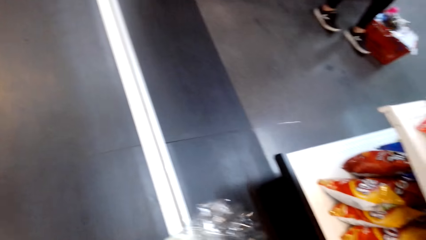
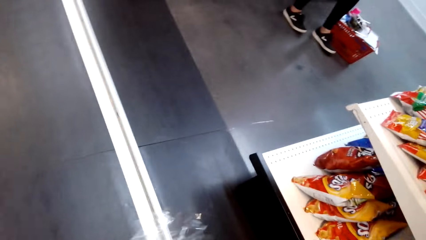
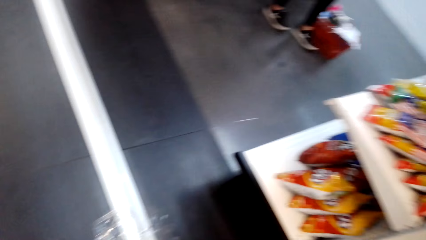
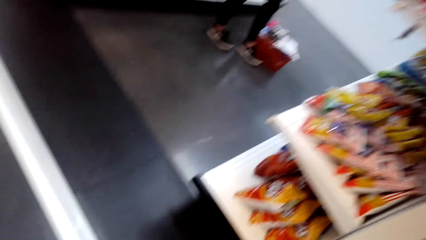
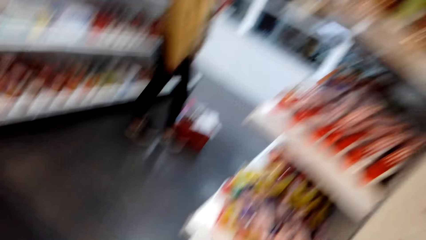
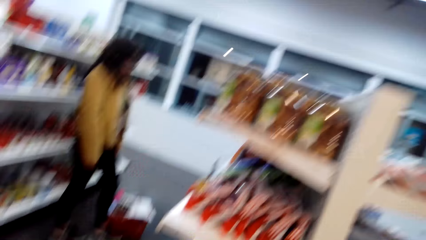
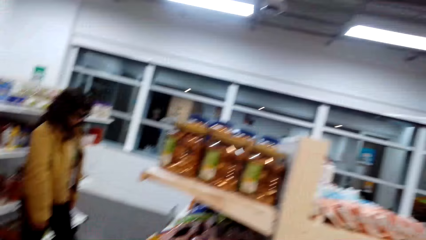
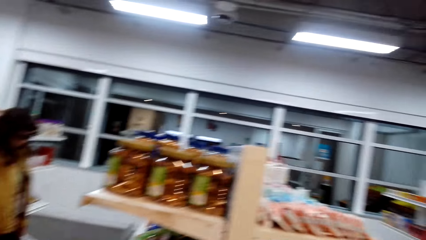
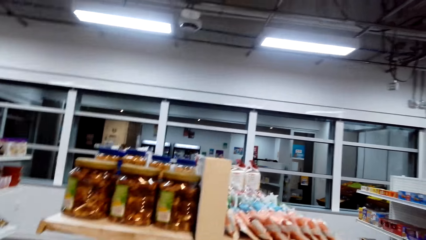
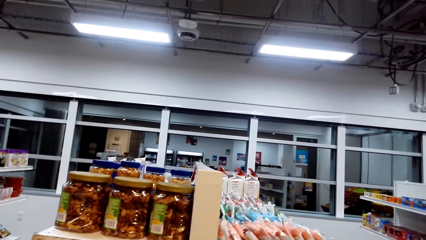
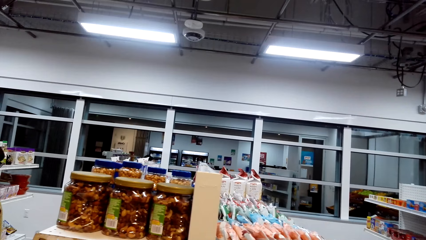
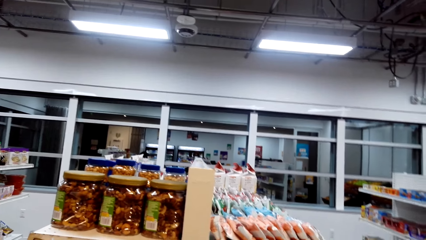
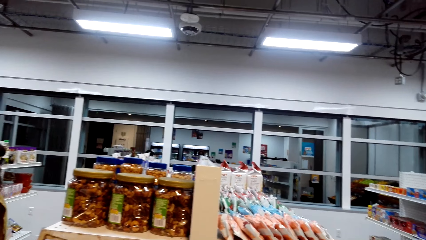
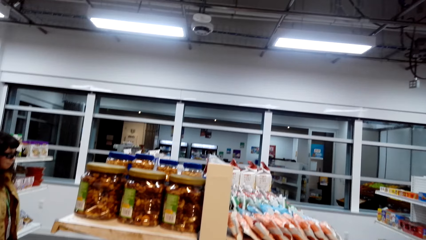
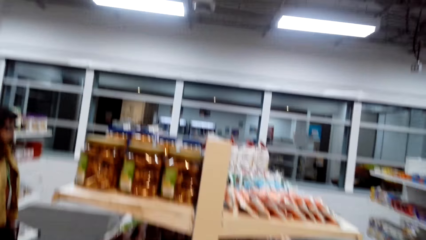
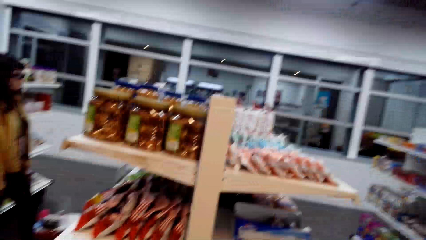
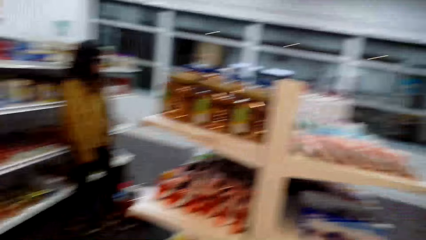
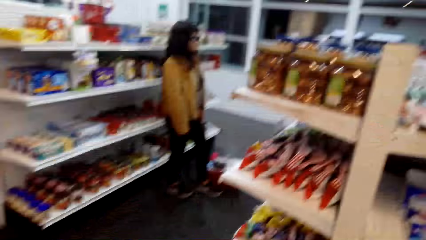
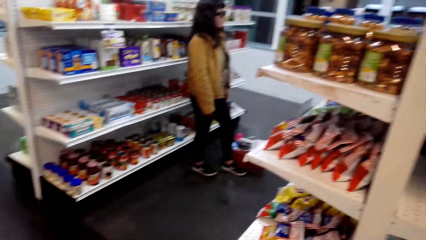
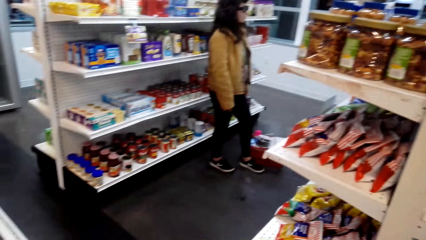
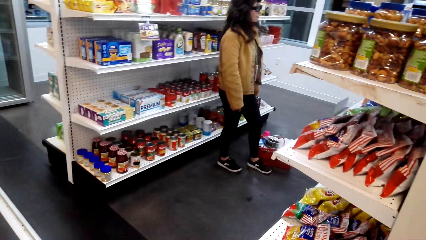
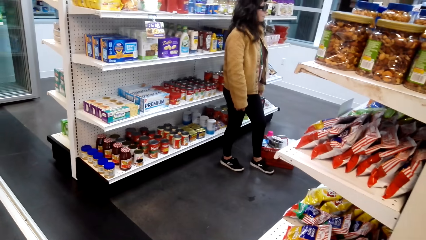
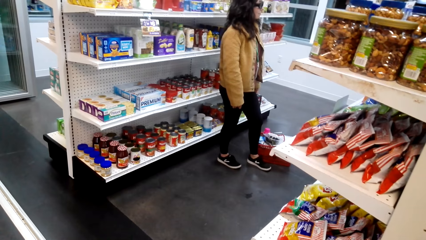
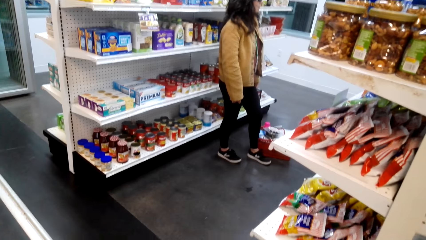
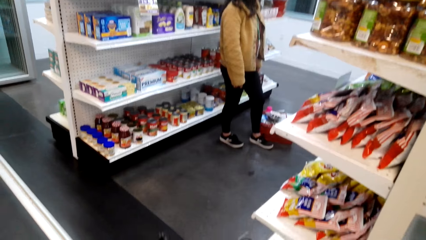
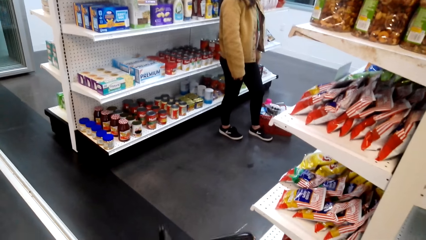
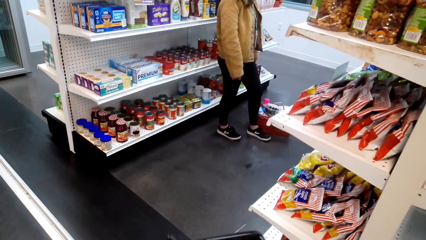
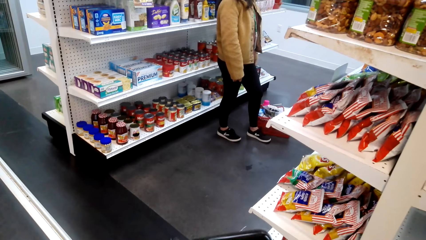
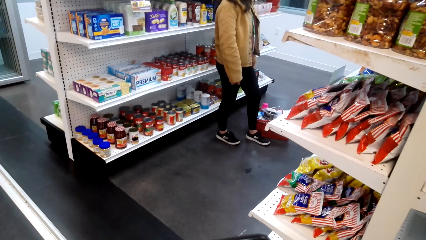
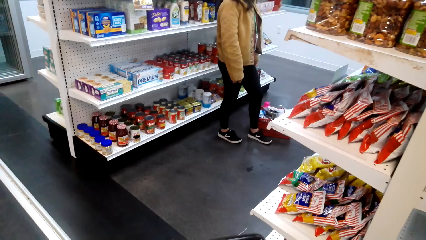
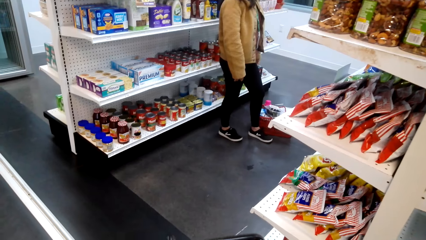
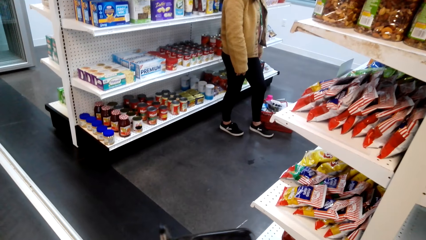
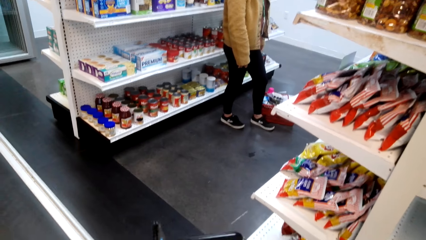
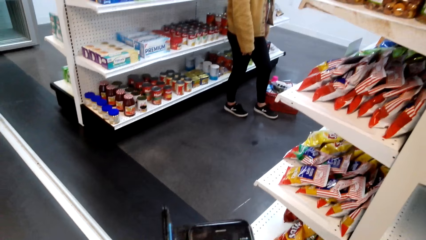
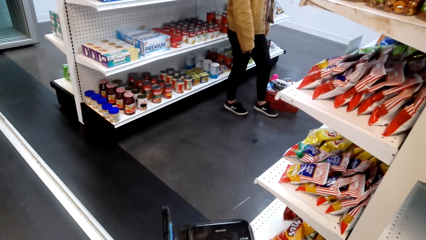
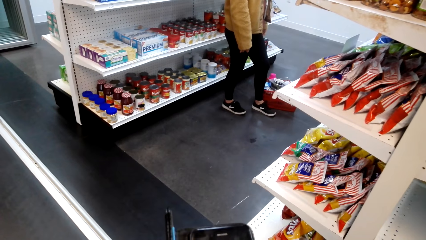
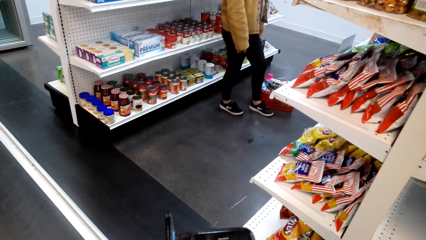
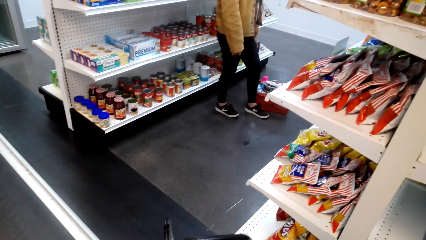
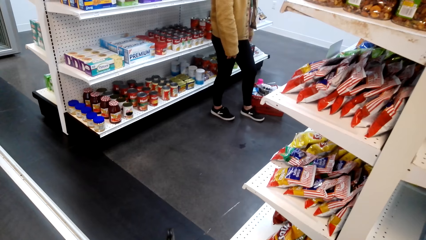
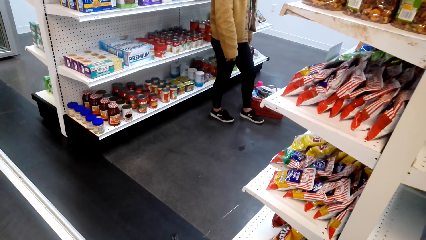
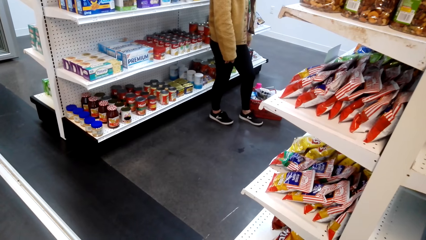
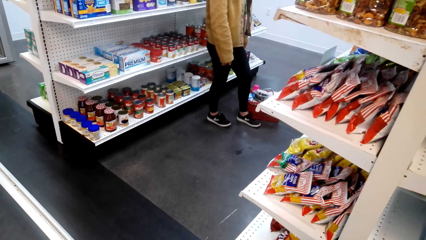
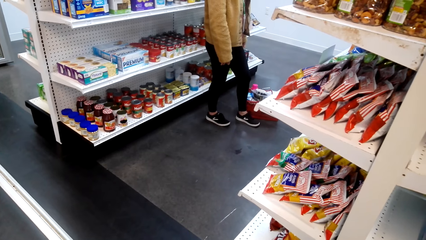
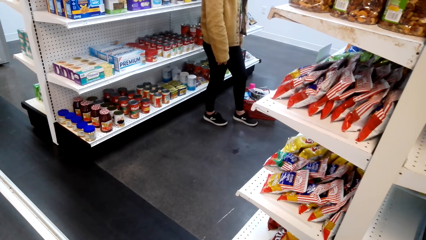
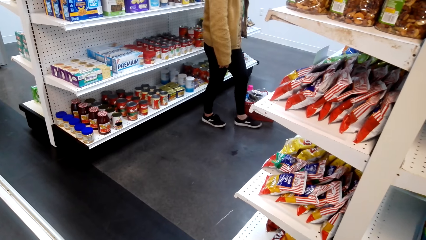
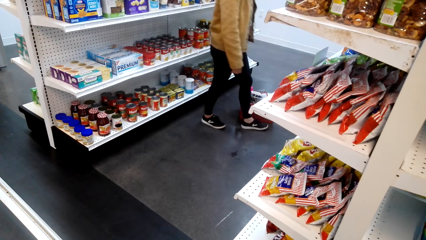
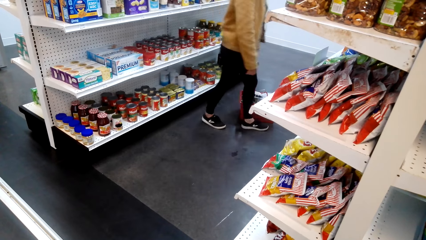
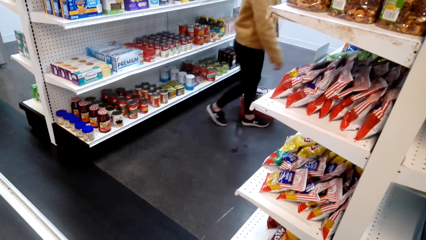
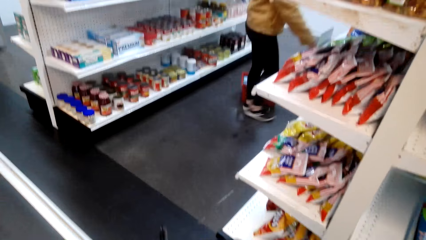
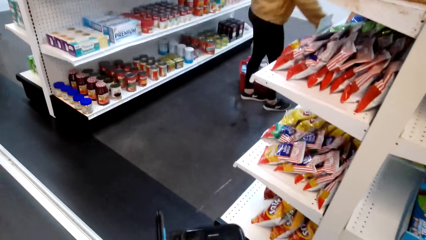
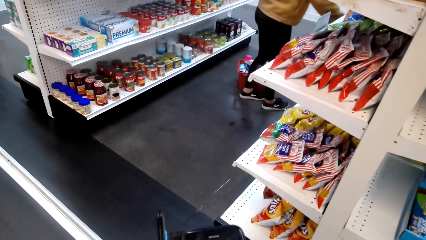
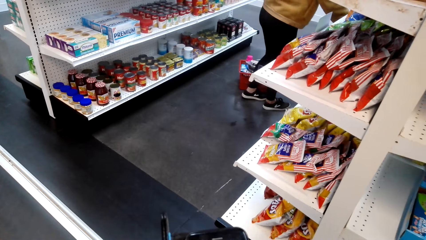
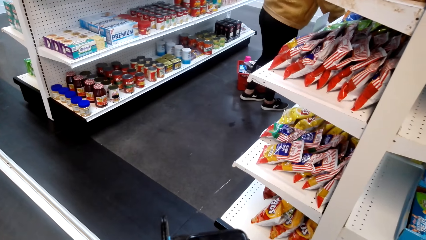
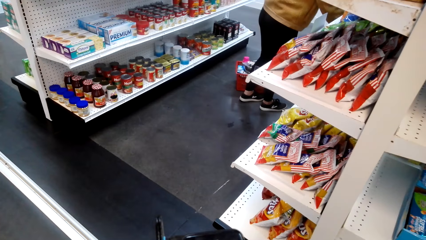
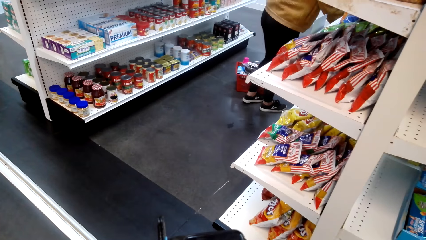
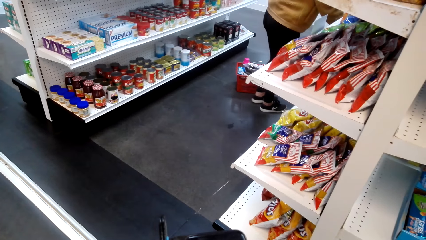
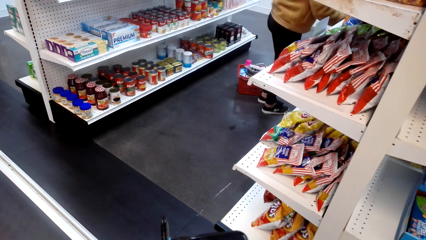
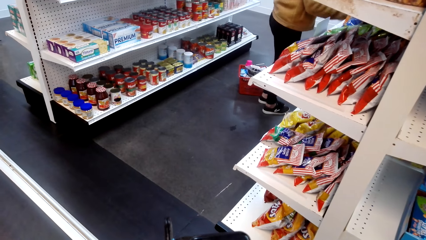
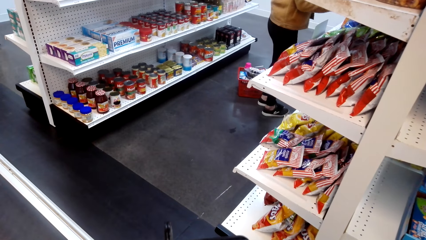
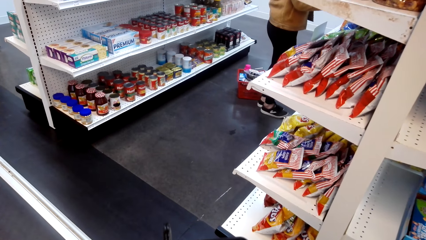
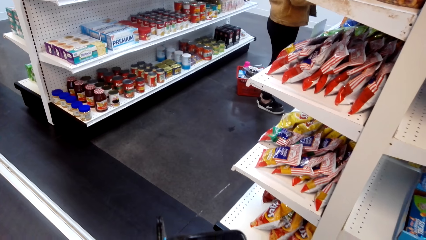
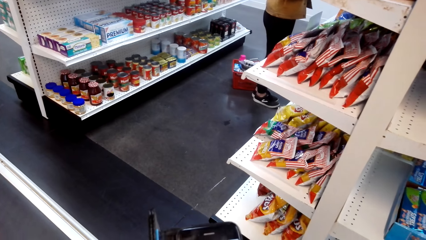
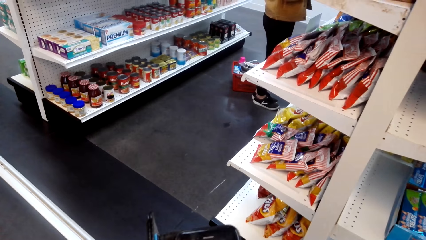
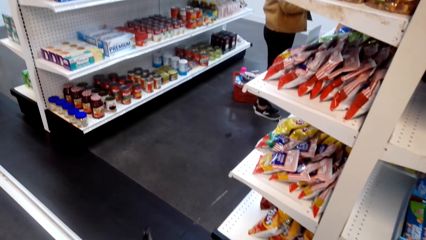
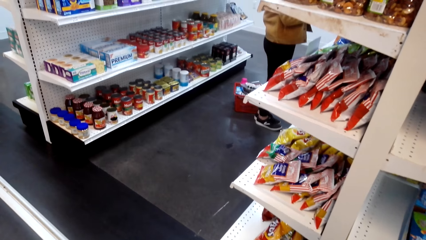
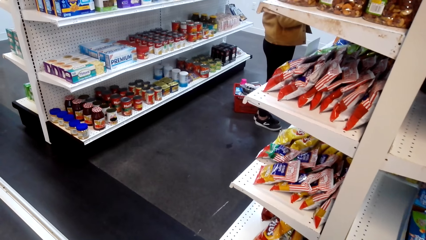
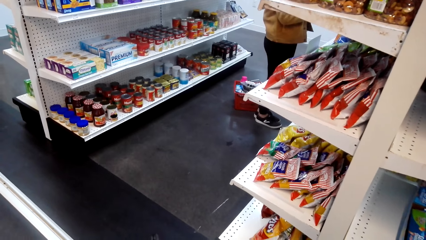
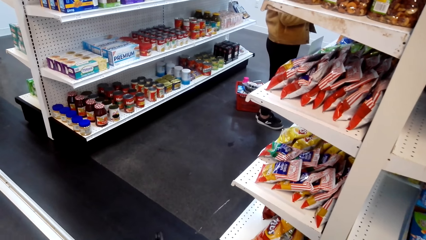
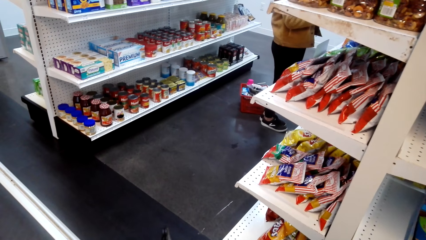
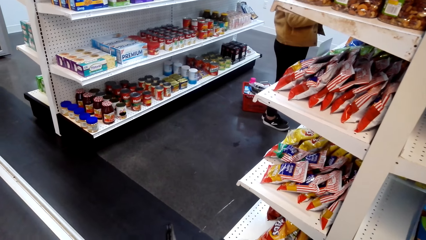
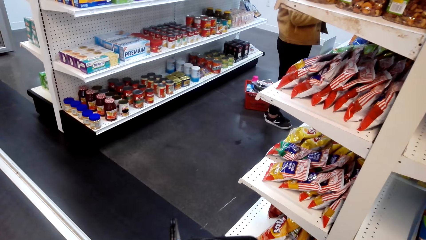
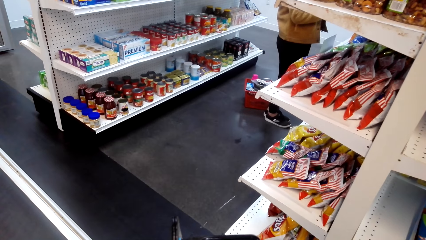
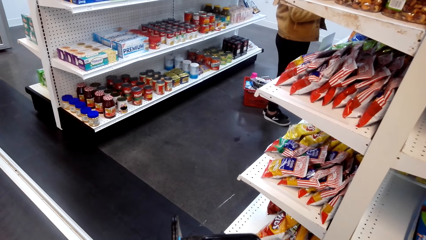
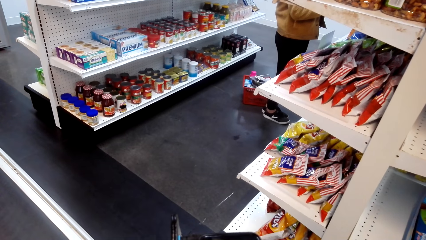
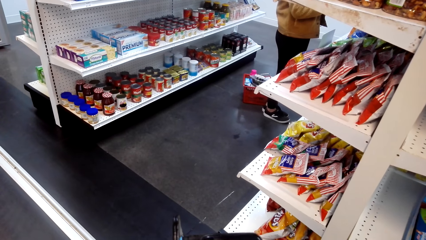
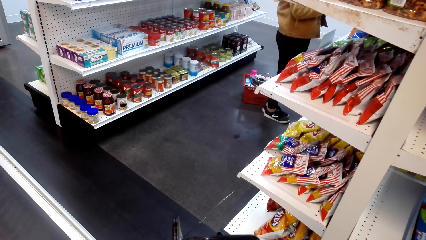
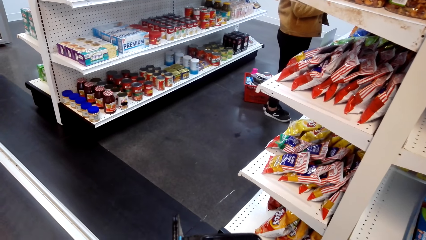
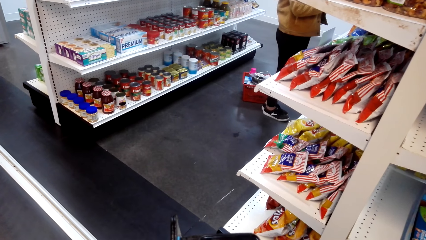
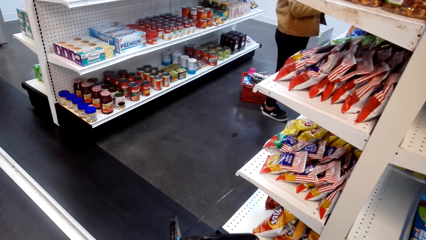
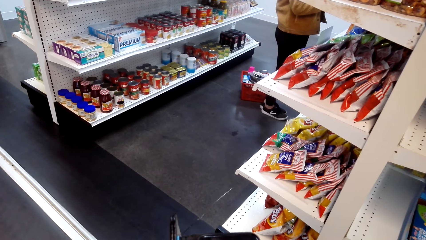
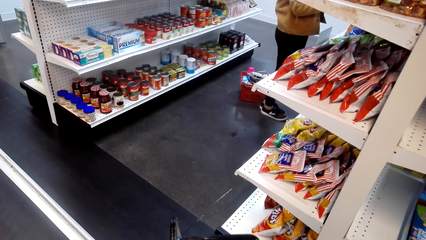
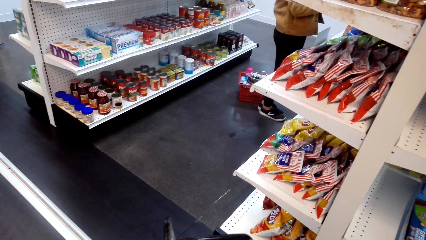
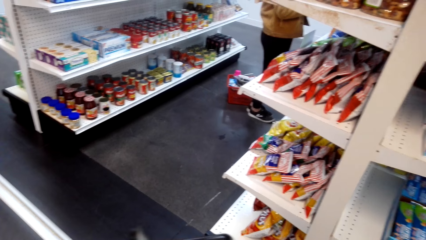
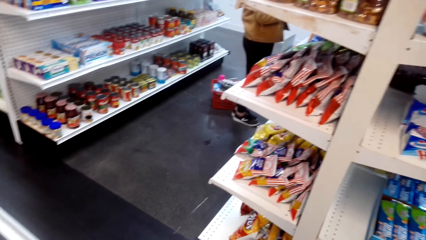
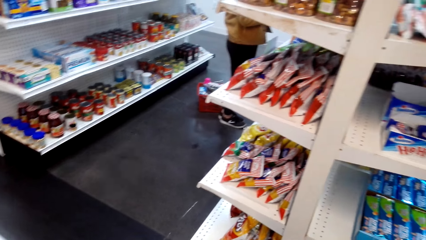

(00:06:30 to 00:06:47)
The camera wearer looks around. They look at the shelves.
